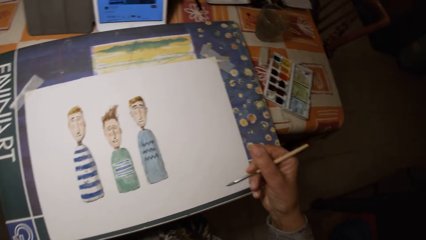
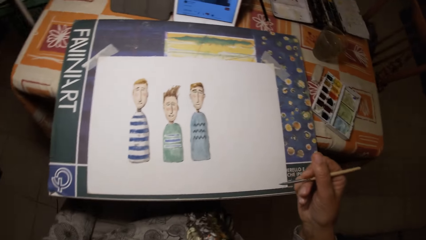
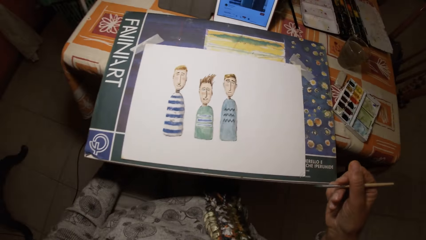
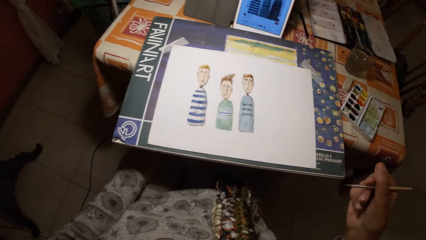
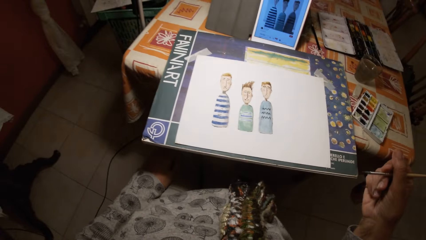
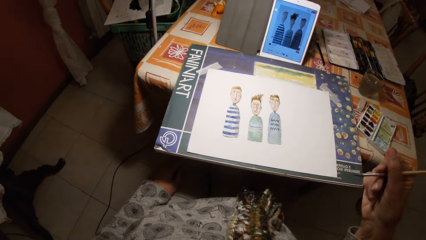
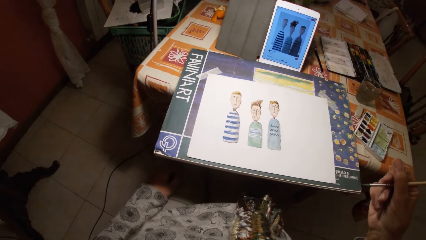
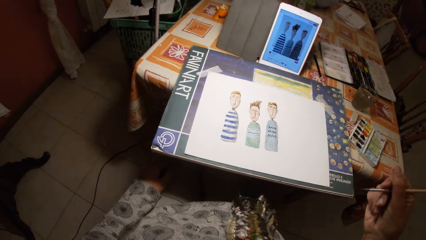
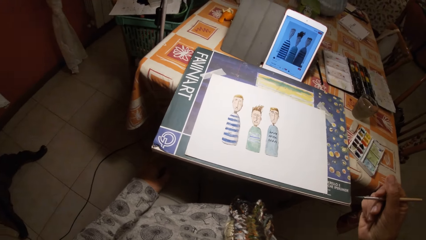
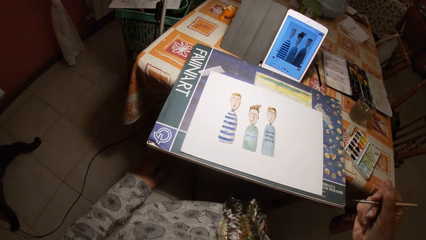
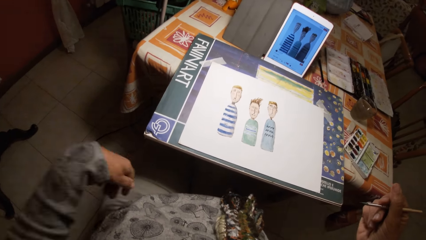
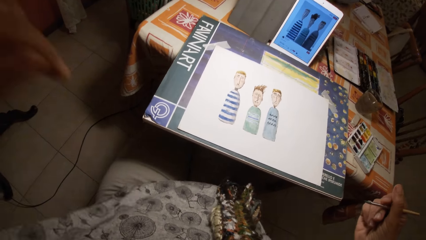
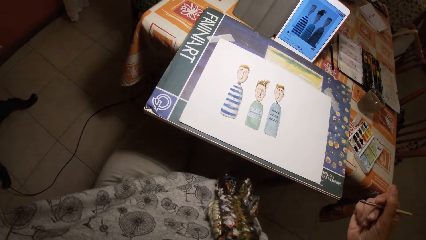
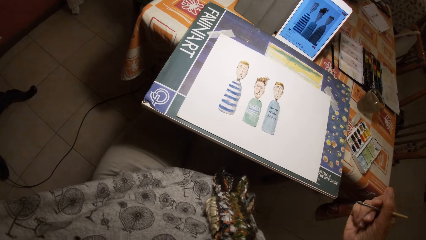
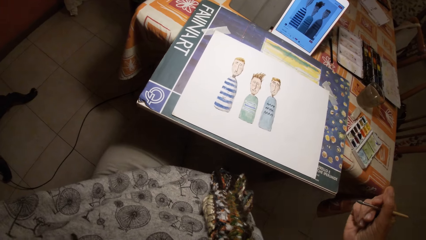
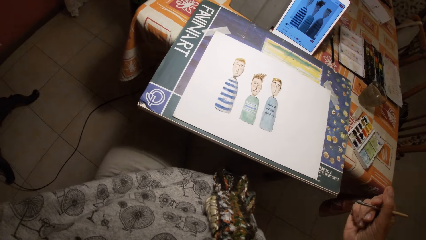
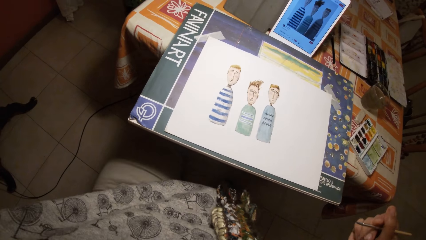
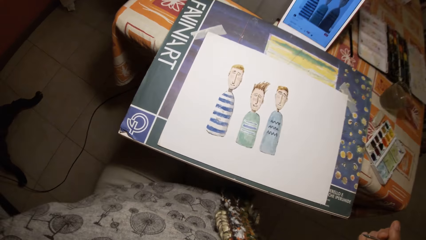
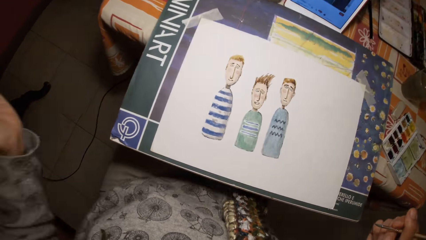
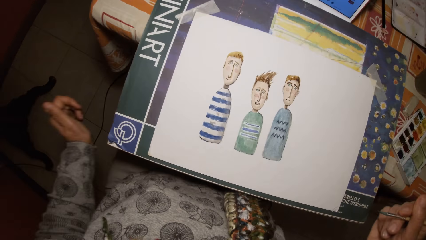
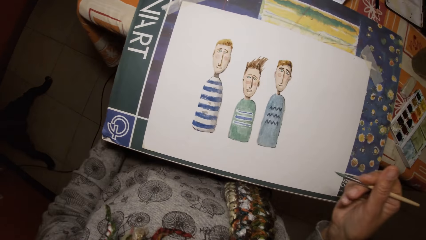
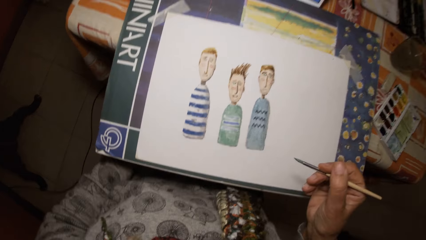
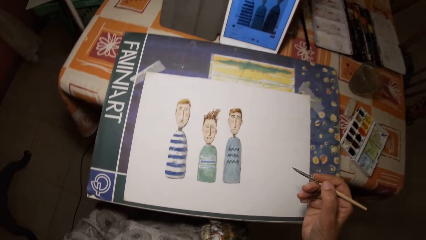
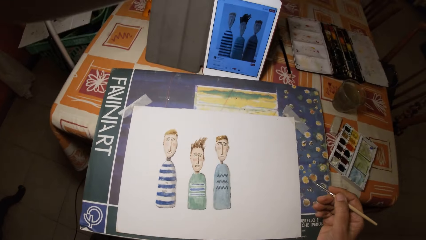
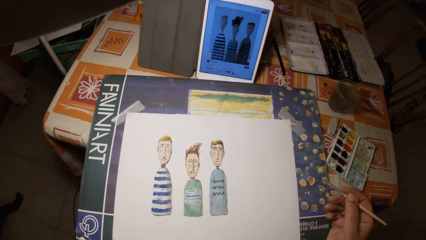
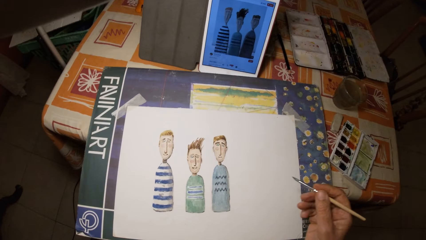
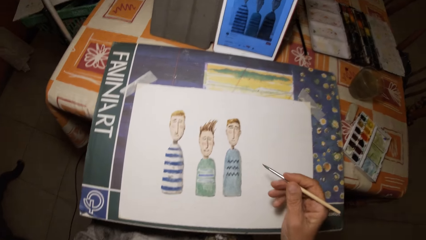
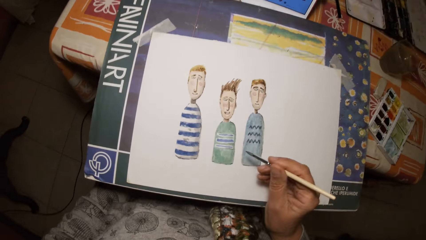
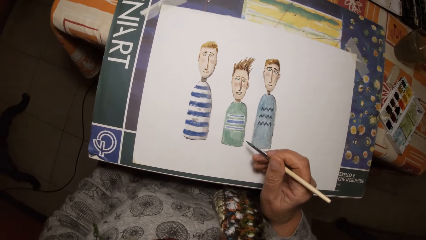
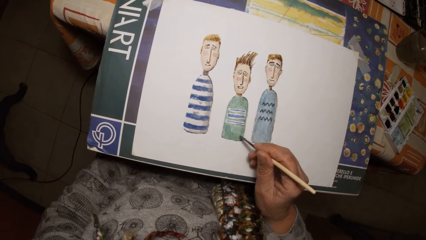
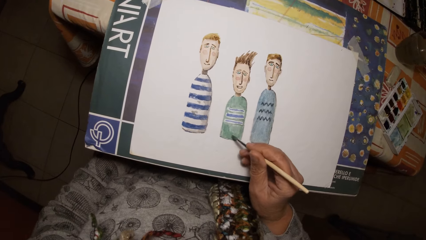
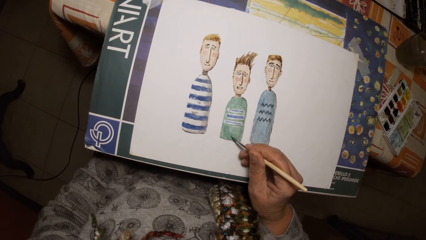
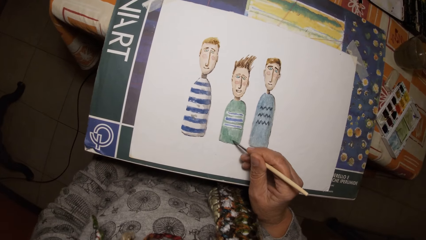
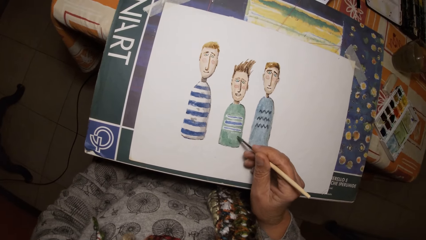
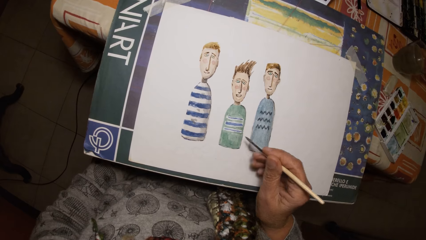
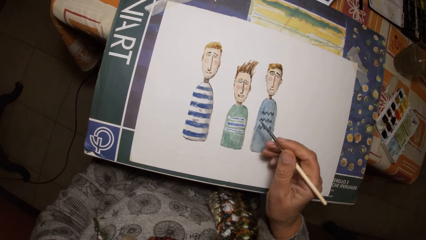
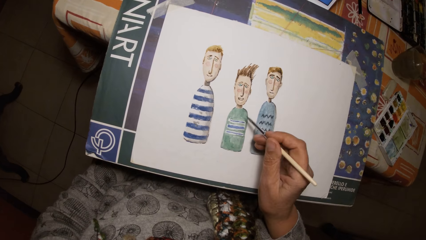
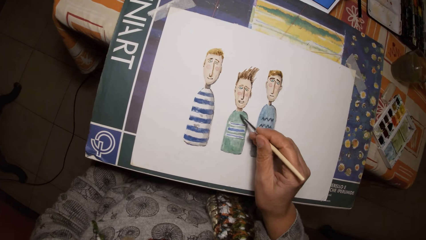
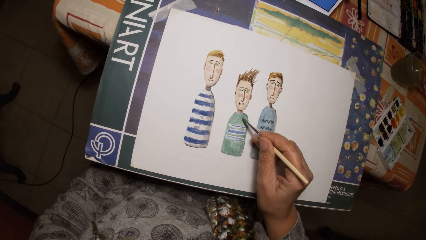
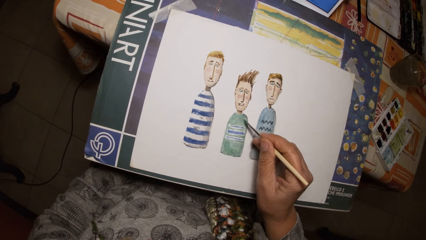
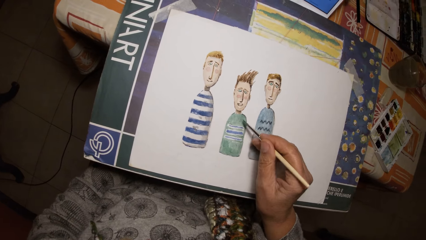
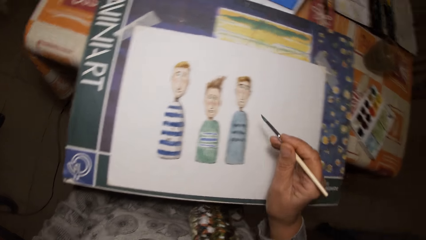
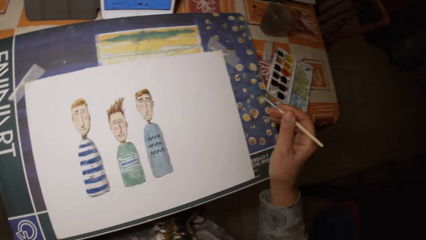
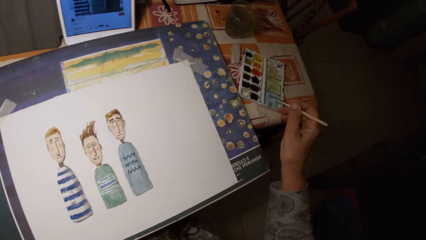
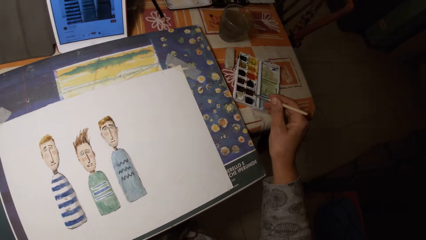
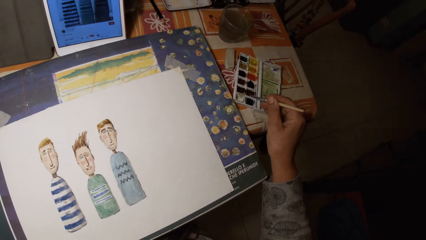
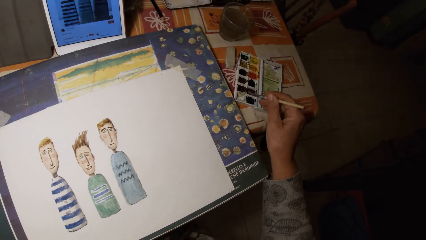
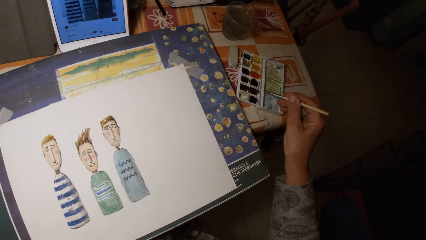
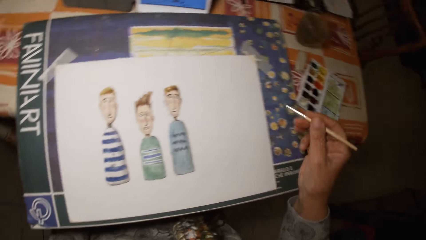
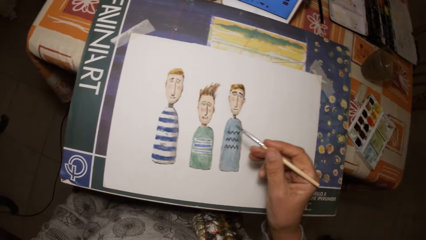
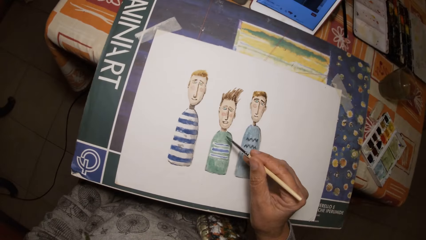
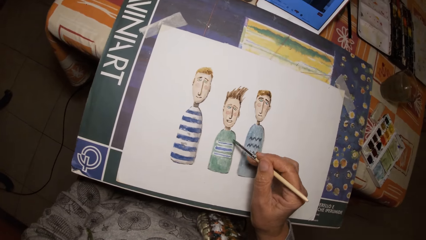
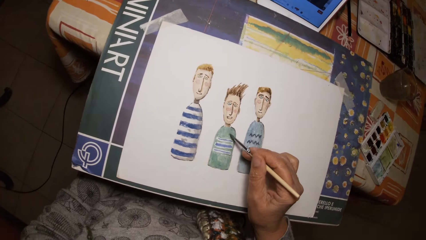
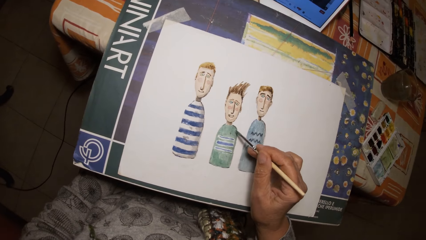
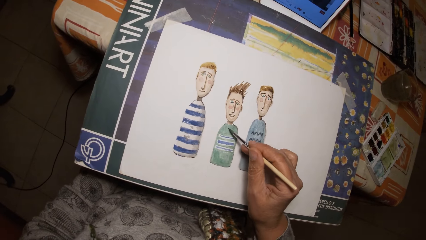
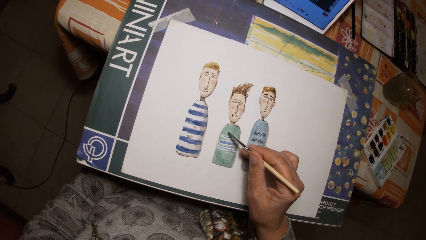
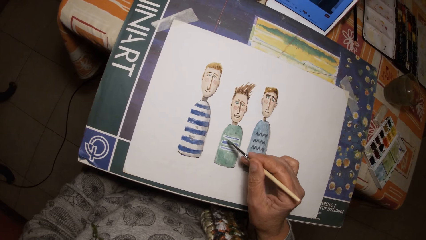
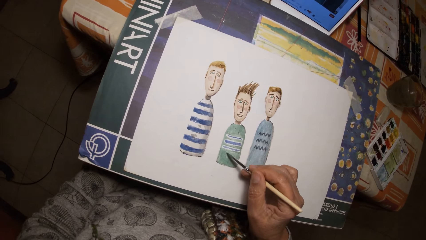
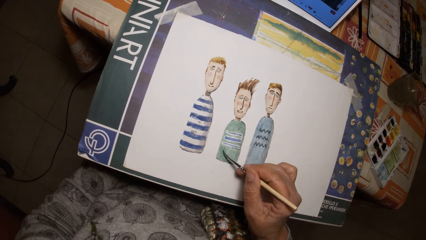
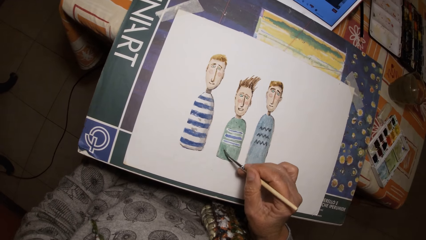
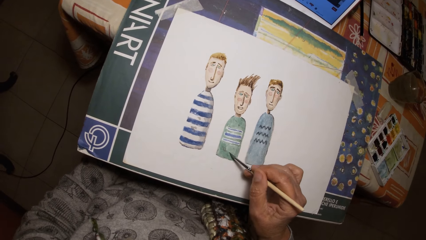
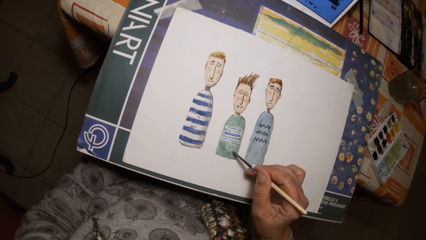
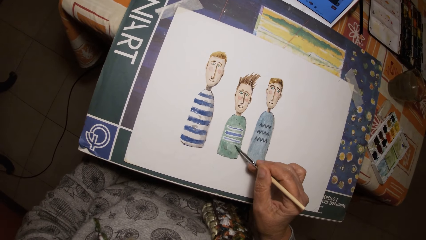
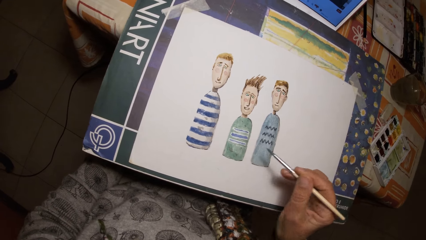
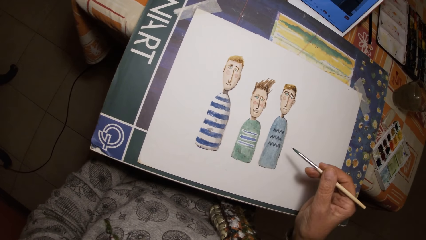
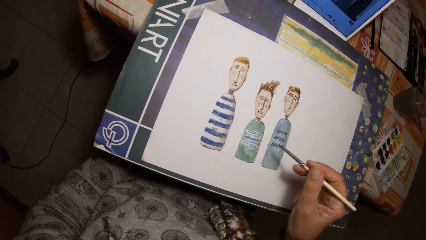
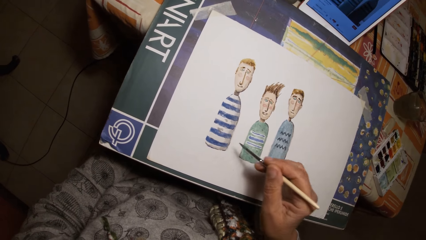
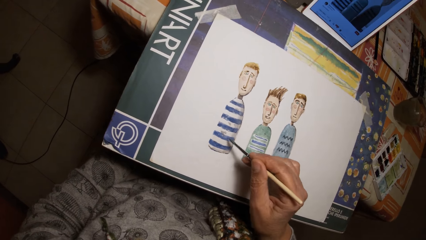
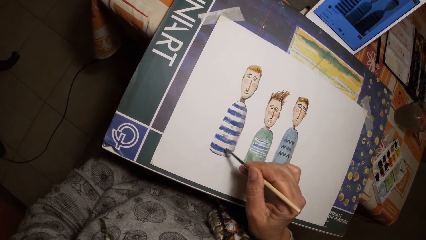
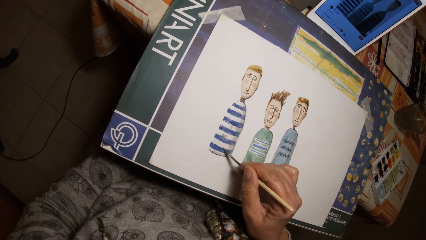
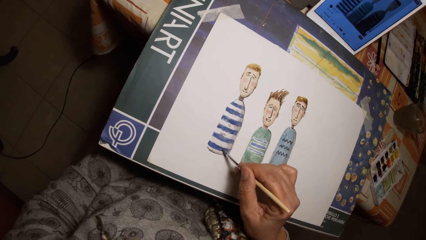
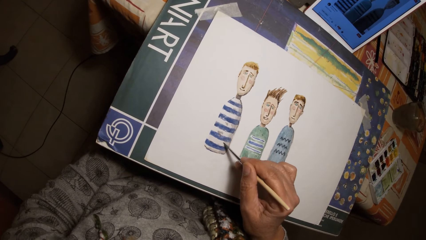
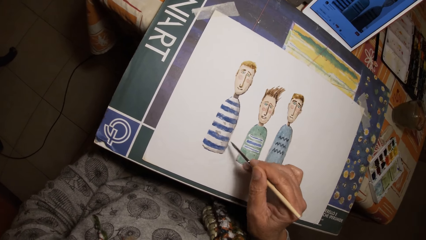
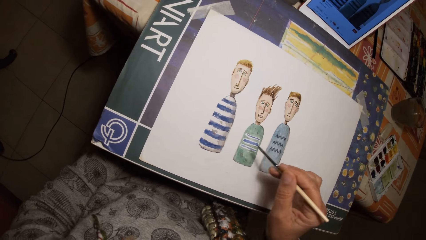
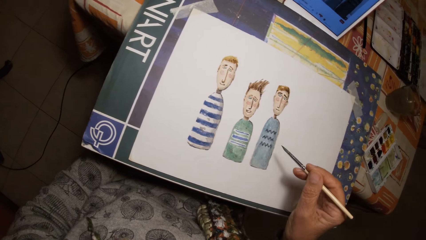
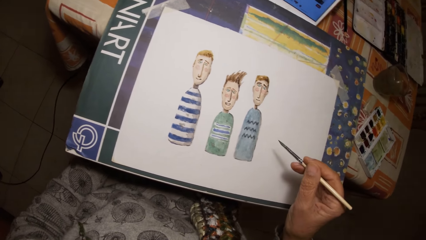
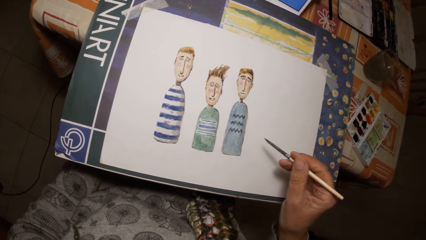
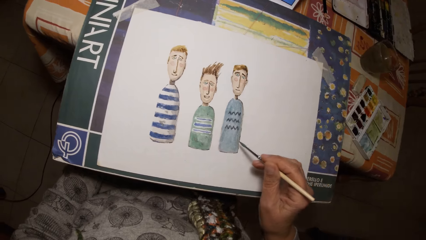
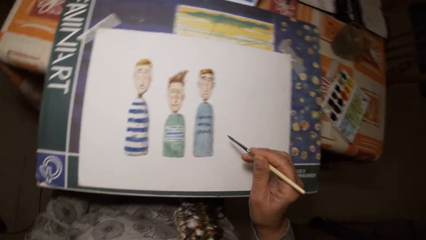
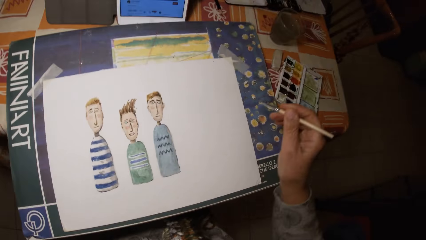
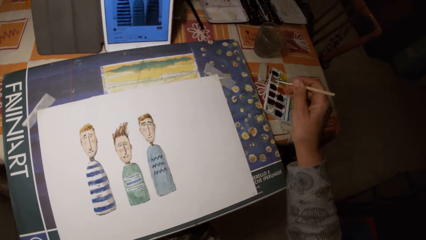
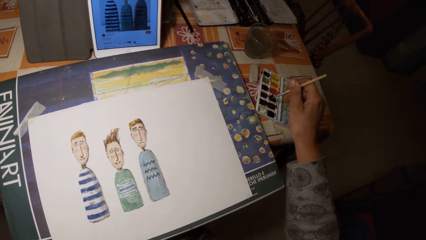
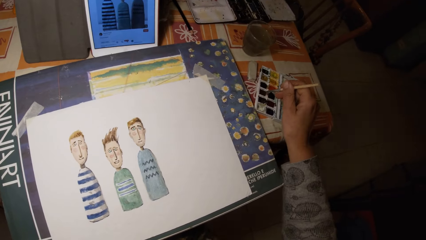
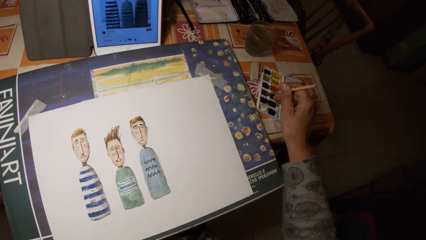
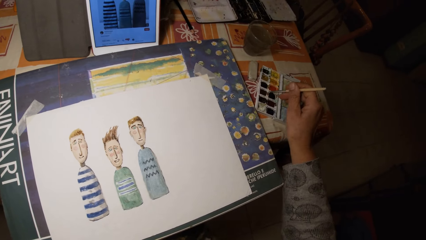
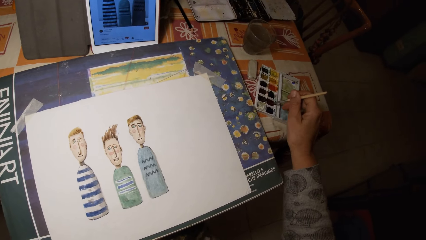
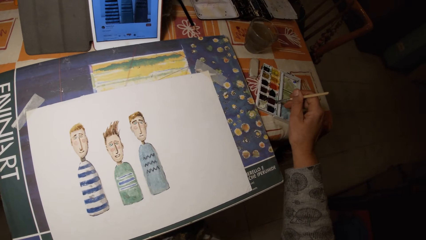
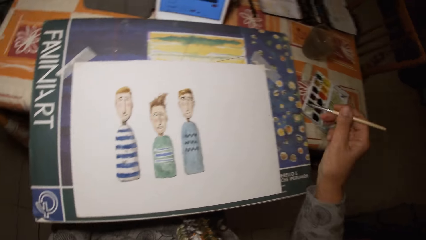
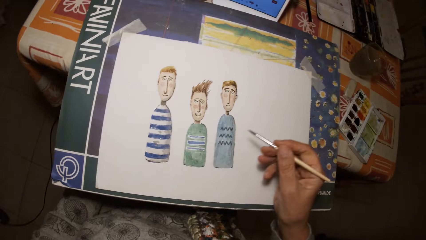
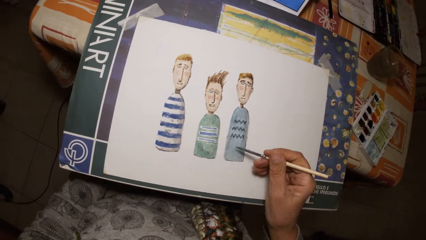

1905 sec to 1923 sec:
The camera wearer lifts the hand. He paints a picture with a brush pen. He dips the paint brush in his right hand in the paint palette on the table. He draws on the paper with the paint brush in his right hand. He dips the paint brush in his right hand in the paint palette on the table.
